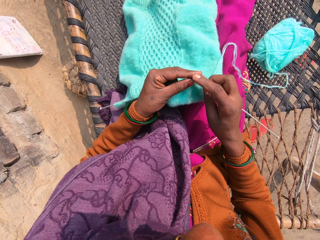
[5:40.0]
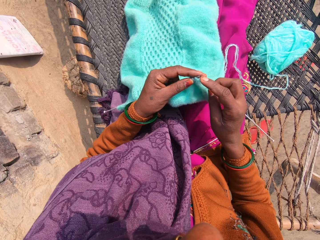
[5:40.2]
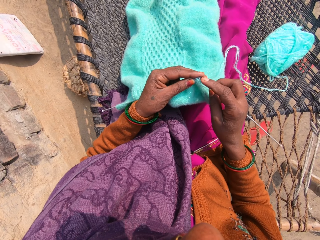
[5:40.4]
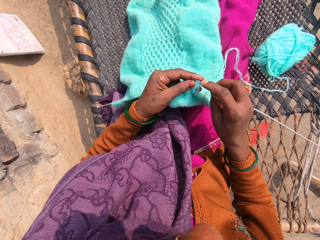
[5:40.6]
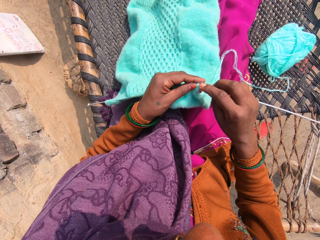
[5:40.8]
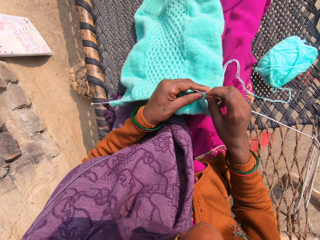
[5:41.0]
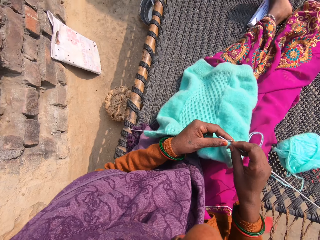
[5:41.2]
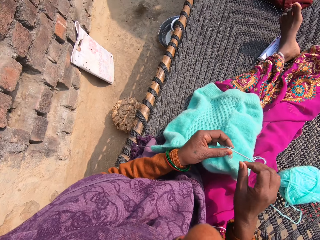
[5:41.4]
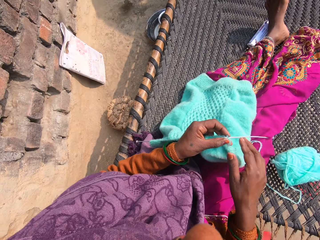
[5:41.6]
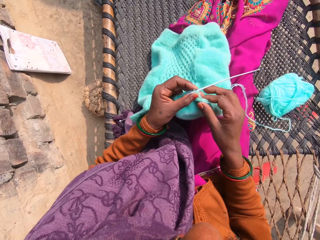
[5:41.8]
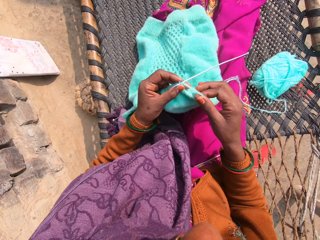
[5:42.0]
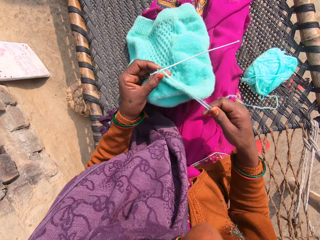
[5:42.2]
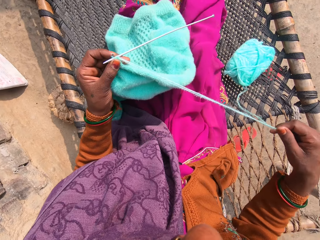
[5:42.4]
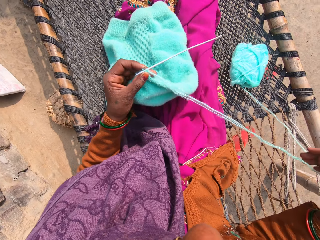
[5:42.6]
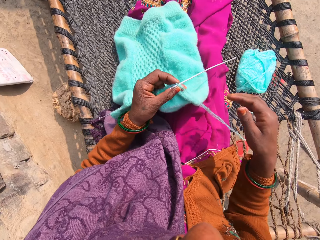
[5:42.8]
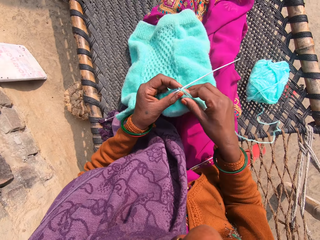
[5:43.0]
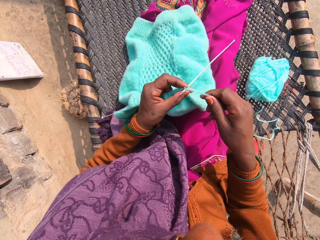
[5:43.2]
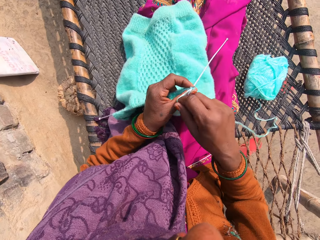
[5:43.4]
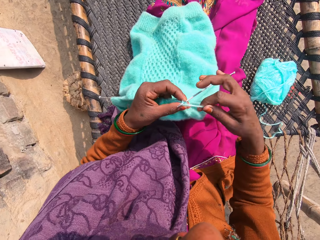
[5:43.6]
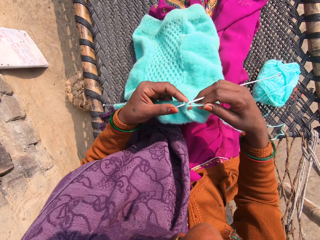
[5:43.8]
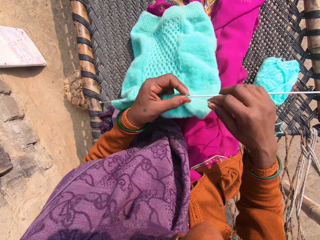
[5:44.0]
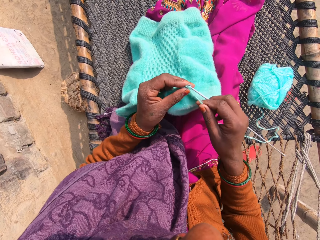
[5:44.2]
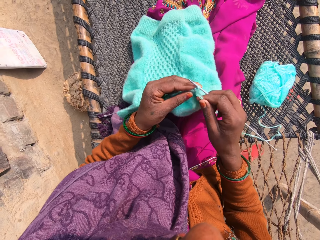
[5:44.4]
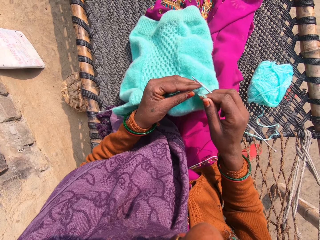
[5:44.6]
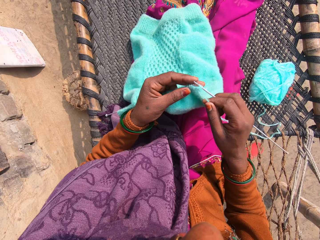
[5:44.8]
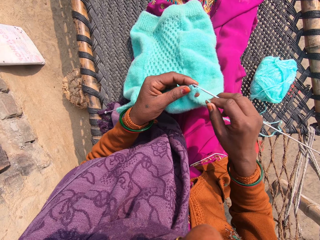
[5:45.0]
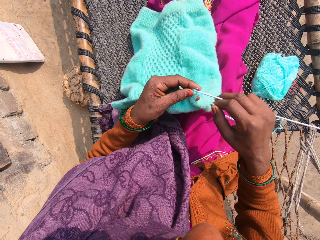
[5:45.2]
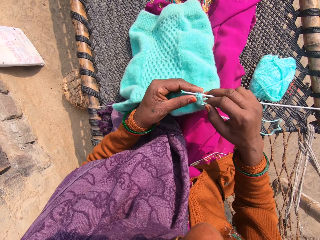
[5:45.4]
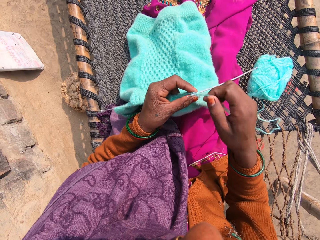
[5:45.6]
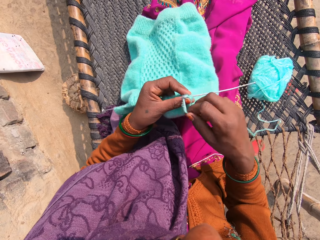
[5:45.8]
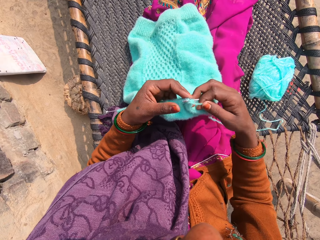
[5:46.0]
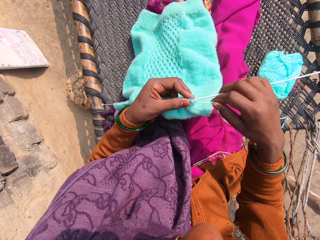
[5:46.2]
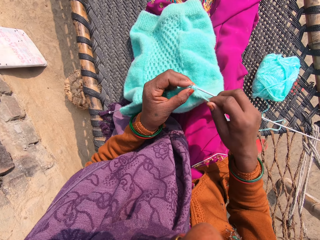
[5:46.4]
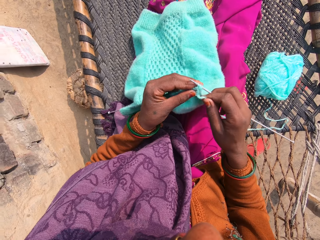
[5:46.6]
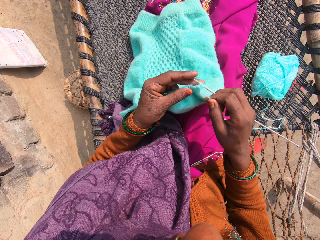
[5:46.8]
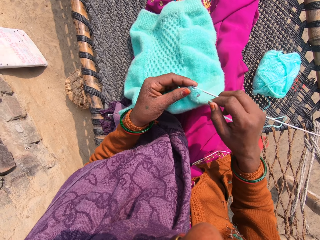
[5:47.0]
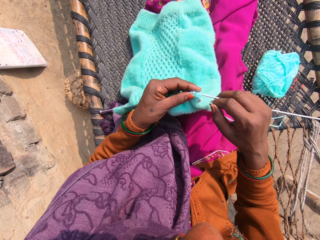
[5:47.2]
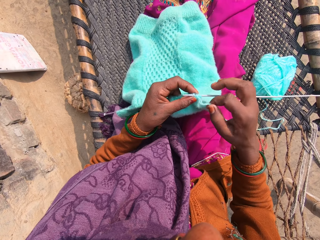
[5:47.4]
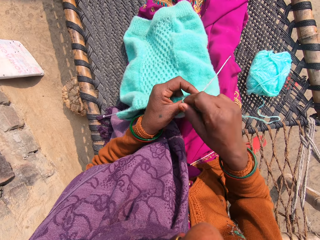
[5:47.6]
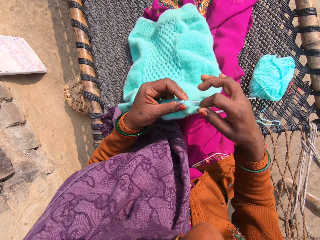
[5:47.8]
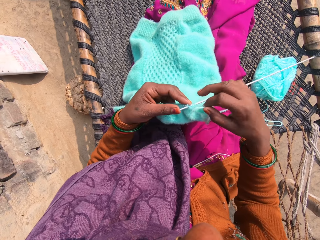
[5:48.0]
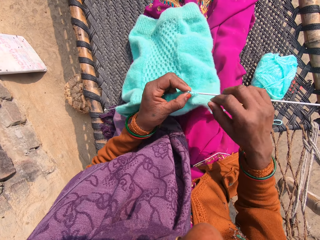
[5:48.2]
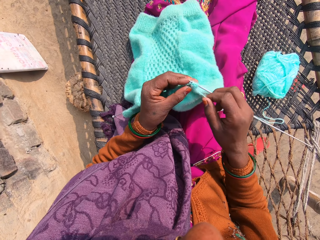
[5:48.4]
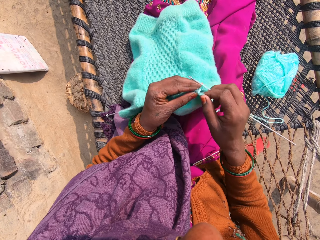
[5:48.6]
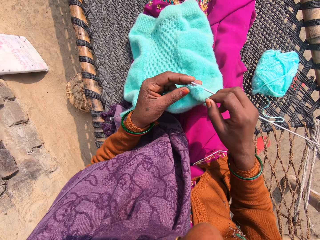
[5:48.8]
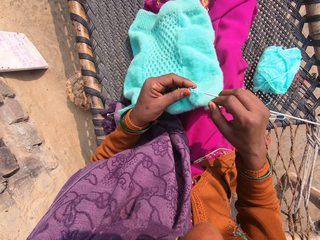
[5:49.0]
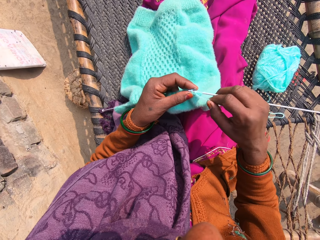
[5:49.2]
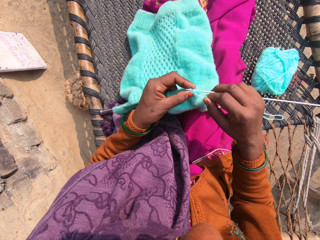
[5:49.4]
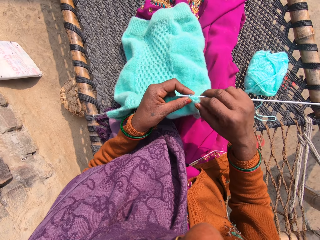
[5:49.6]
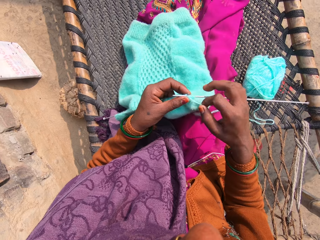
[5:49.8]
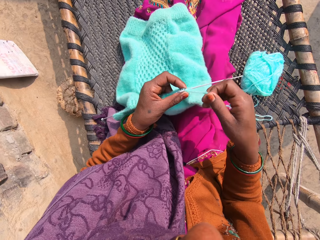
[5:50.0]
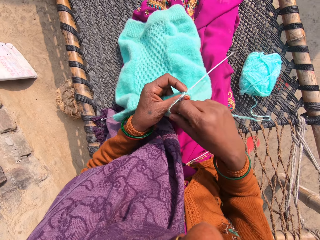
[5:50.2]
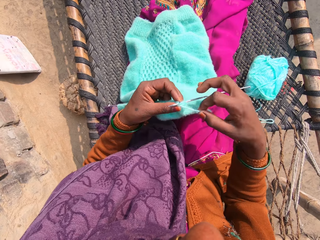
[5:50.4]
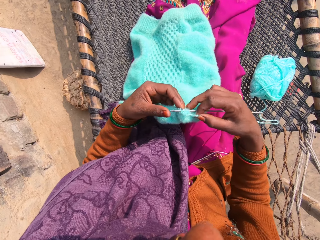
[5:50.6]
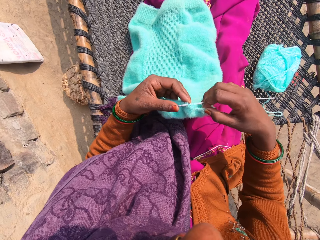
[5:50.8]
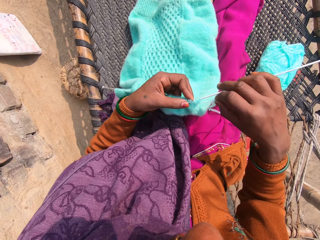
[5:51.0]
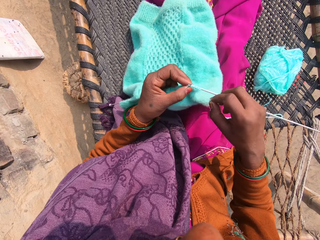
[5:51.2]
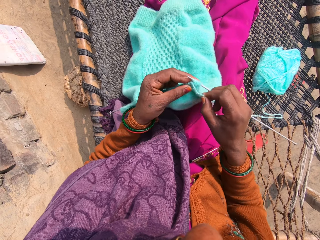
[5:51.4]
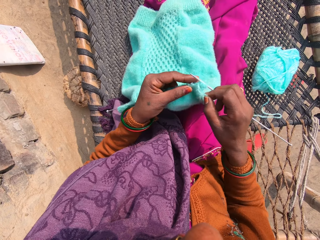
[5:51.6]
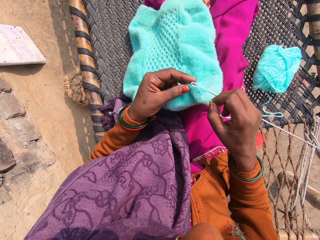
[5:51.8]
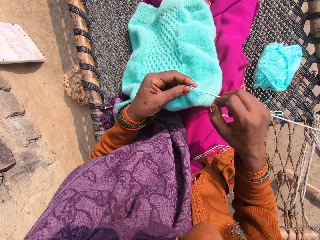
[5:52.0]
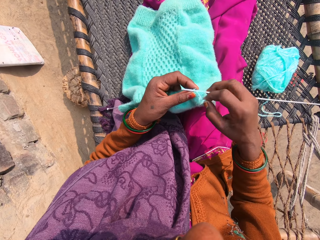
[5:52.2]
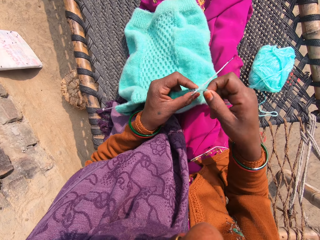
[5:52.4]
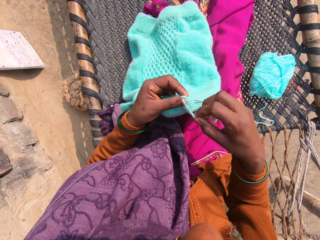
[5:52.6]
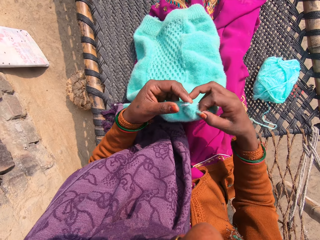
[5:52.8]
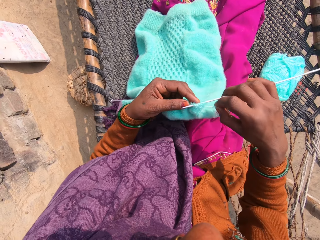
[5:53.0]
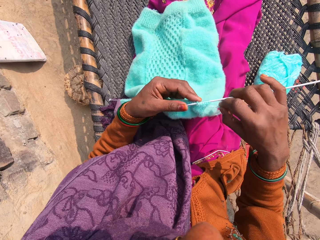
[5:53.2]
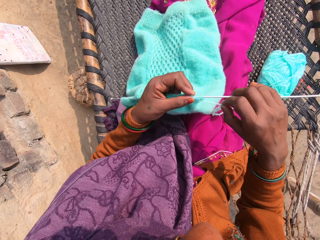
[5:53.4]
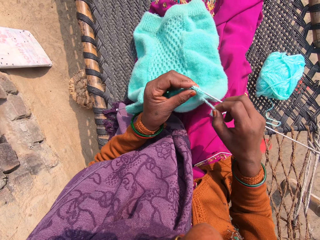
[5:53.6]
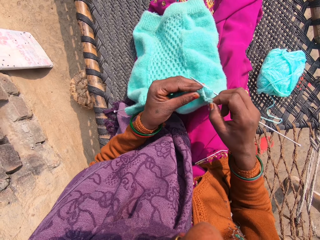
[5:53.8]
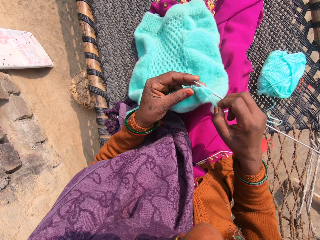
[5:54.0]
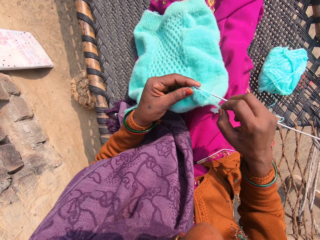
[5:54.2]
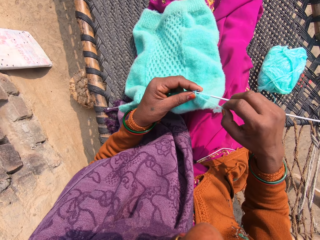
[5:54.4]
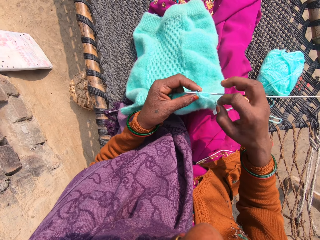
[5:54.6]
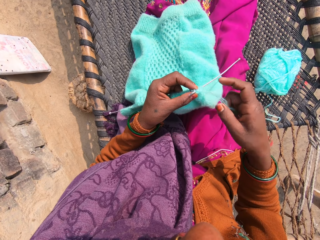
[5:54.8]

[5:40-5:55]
The camera wearer inserts the knitting pin into the yarn loop. She stitches the piece of cloth. She looks around. She draws the yarn with her right hand. She talks to someone. She knits the yarn into a piece of garment with knitting pins. She talks to someone.

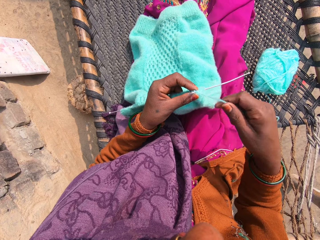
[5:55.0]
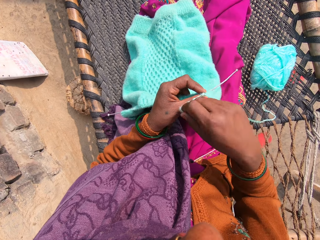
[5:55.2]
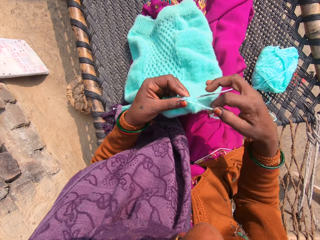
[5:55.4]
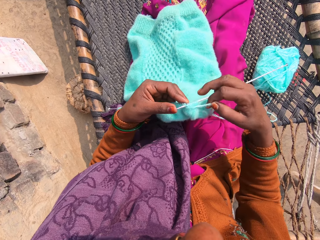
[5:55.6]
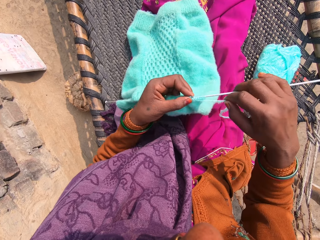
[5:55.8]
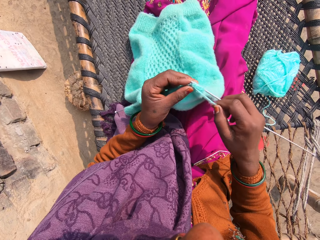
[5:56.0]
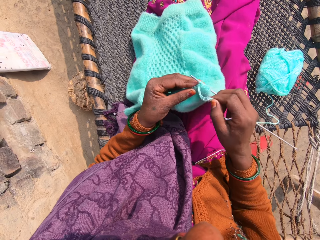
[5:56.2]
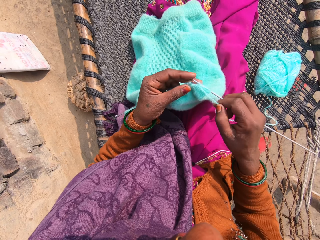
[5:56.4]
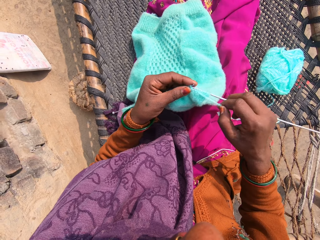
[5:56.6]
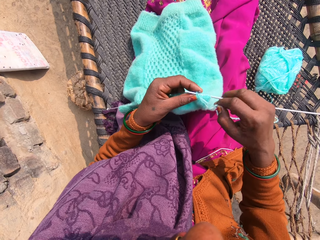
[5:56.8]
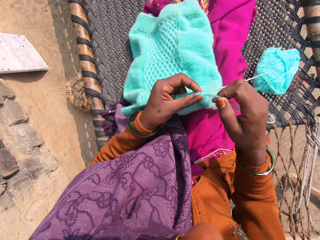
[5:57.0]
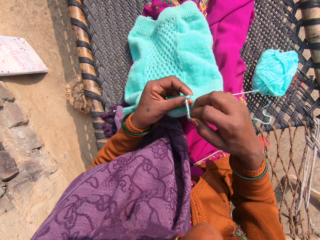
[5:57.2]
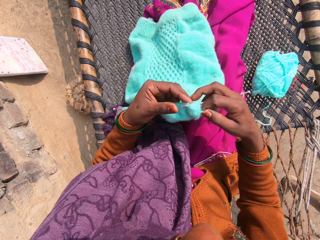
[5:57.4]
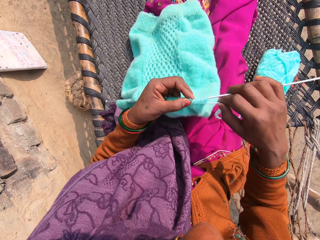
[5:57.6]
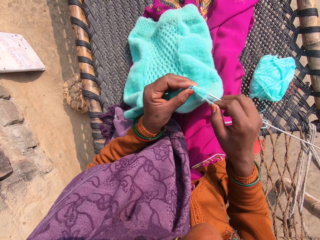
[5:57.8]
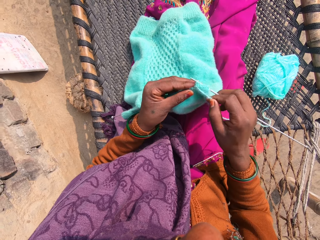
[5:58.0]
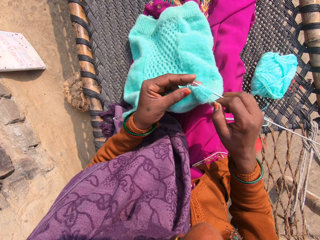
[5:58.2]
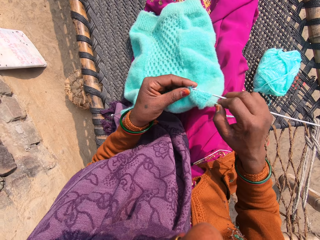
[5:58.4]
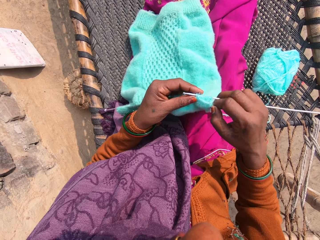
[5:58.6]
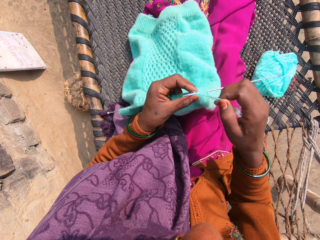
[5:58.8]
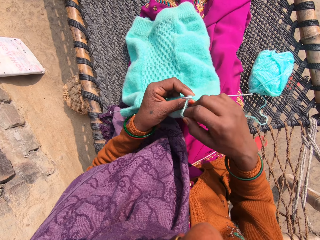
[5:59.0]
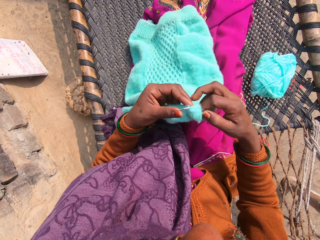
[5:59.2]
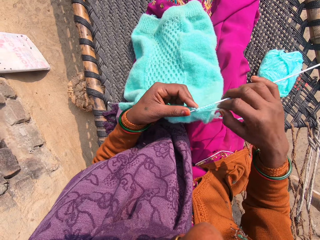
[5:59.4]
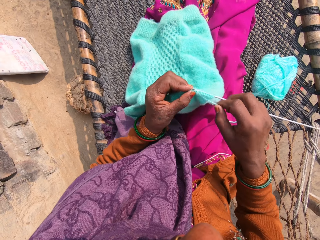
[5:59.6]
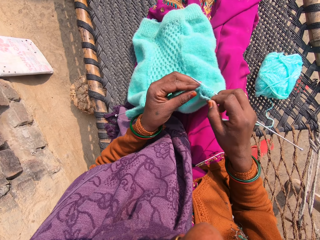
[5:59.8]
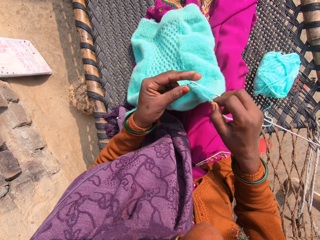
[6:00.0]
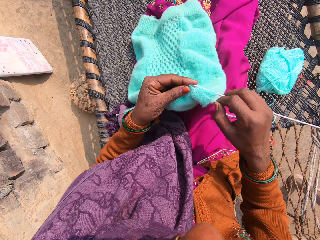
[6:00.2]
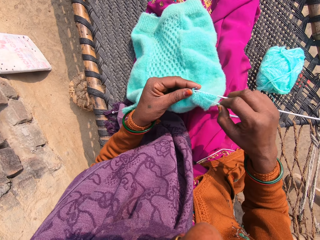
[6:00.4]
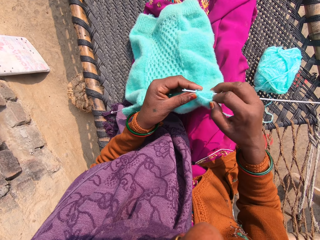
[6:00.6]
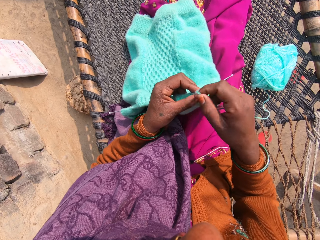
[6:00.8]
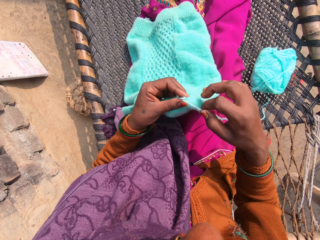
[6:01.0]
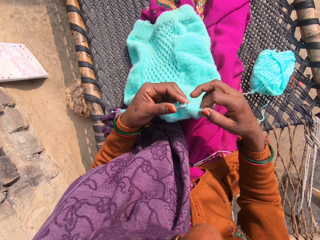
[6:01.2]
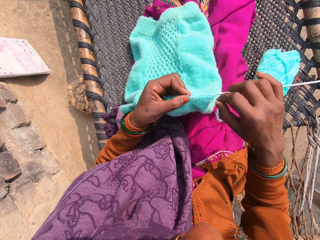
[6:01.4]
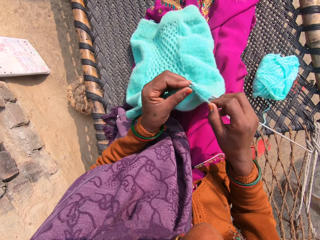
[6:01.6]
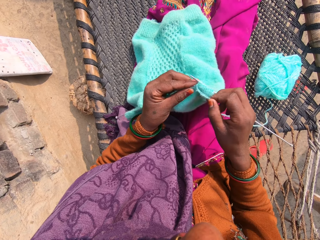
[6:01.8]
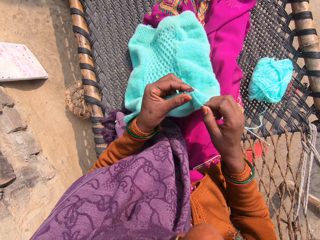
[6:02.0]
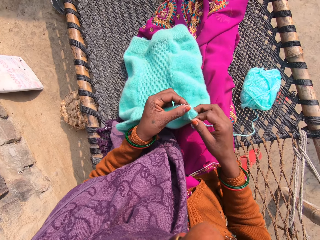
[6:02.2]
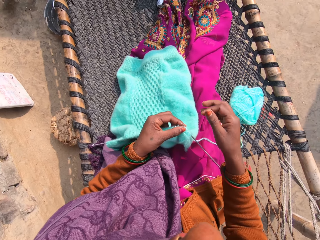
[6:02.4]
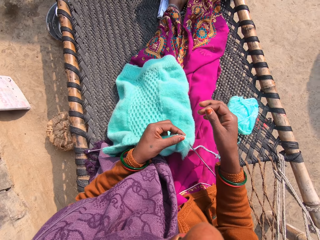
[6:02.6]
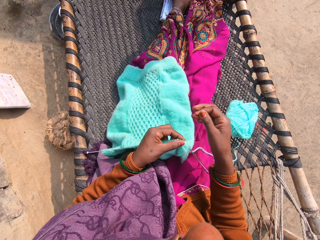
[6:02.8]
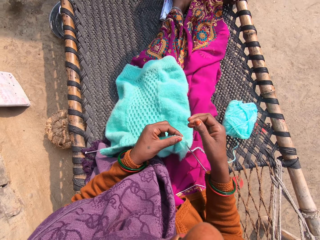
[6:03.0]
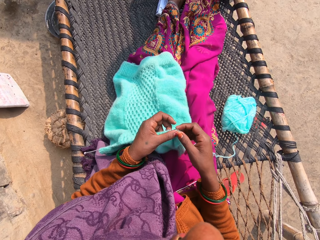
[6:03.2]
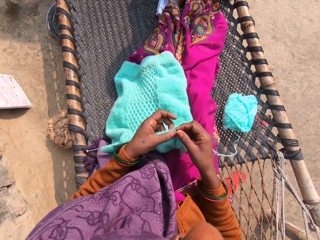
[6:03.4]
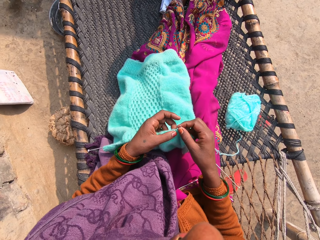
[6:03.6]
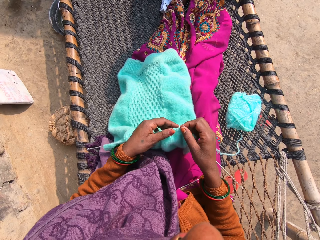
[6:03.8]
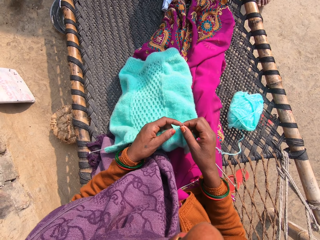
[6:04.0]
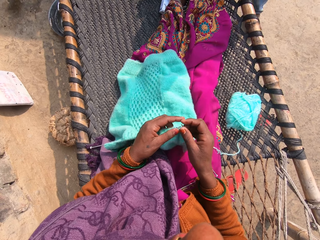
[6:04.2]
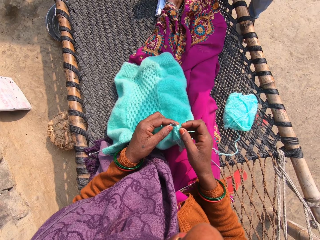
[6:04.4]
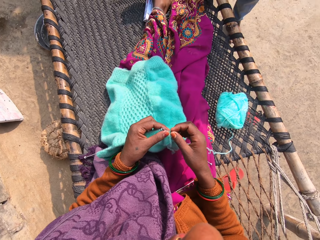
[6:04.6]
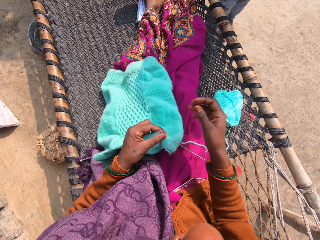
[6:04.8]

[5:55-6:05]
The camera wearer lifts up her right hand from the piece of garment. She returns her right hand to the piece of garment.
